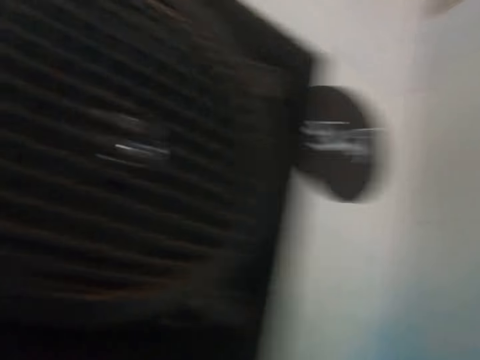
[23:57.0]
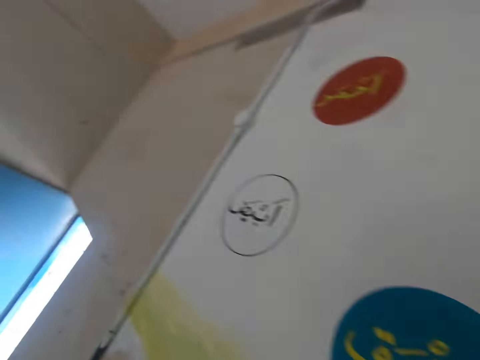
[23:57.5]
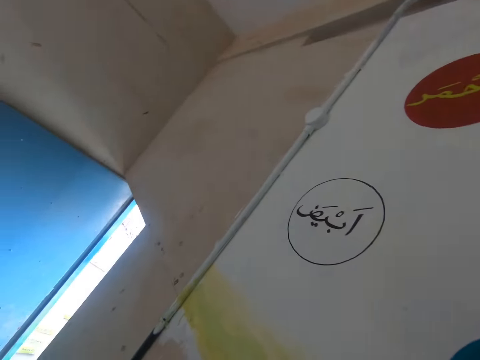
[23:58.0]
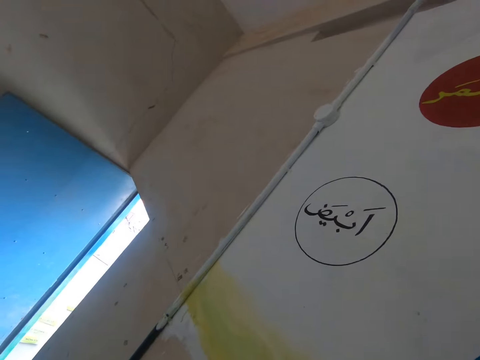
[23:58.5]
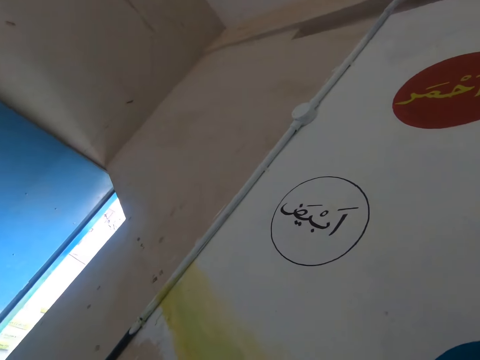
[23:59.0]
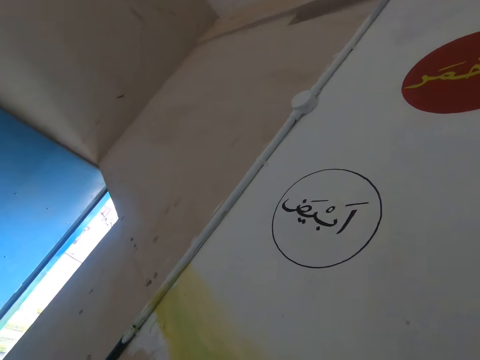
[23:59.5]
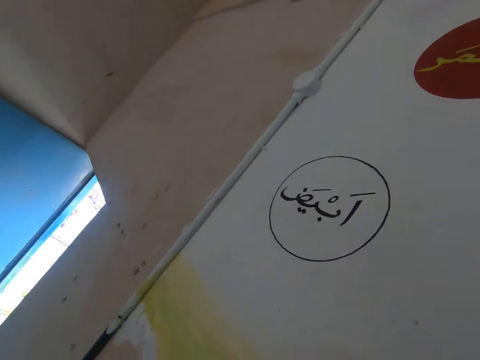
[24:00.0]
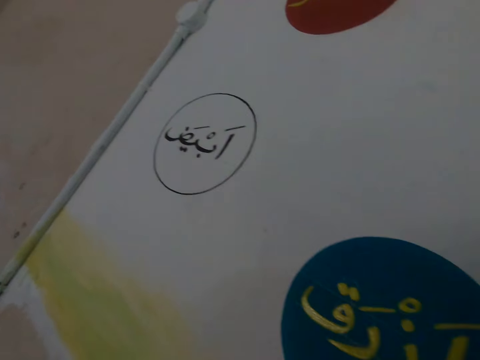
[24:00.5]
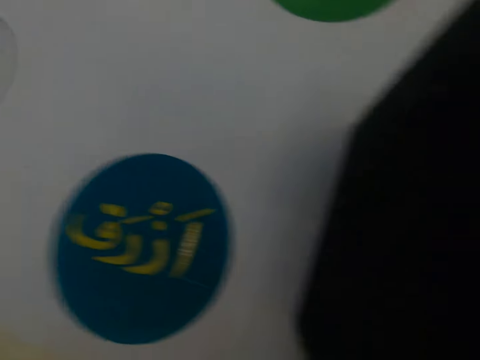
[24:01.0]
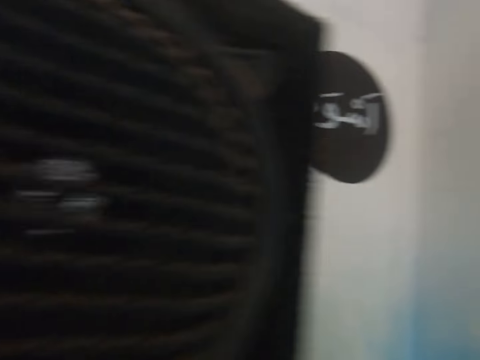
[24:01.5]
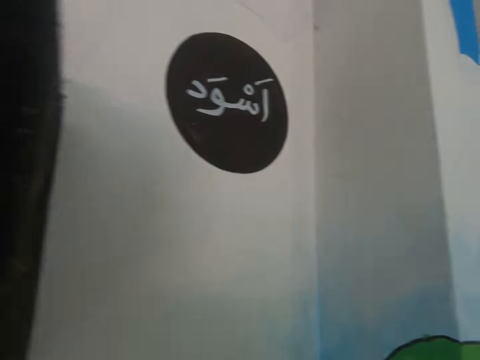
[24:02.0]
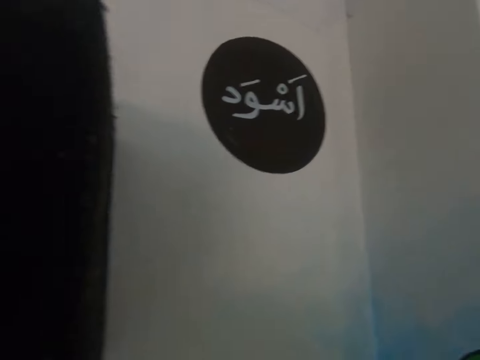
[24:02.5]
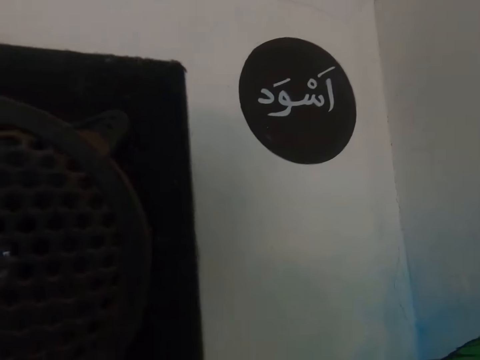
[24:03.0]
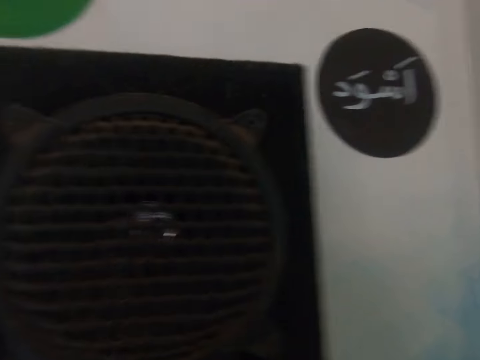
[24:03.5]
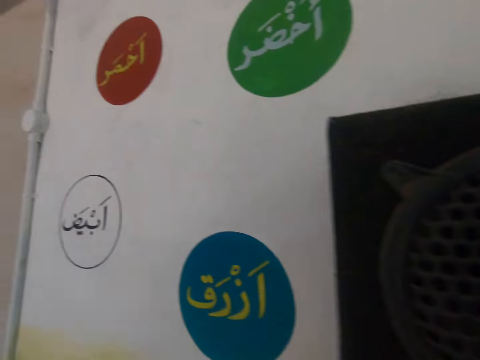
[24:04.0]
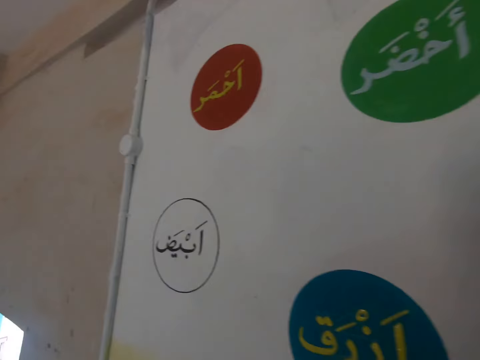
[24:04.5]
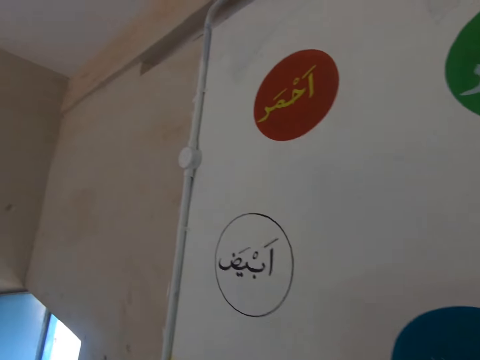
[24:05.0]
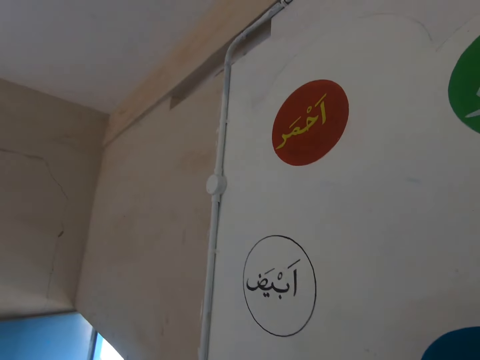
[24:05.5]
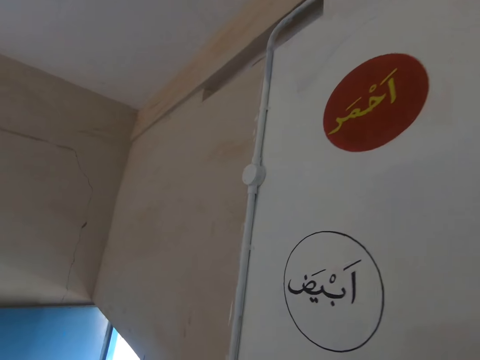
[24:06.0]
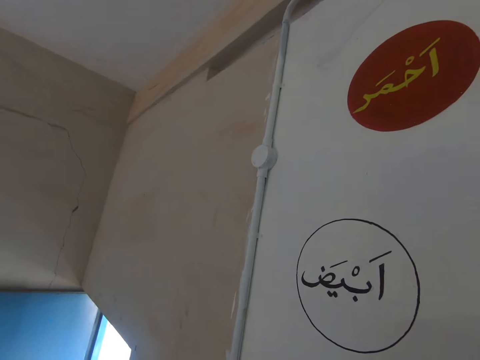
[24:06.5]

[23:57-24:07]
The camera wearer moves around the house. They move towards a speaker.

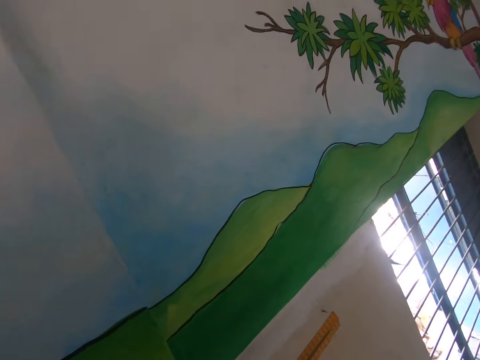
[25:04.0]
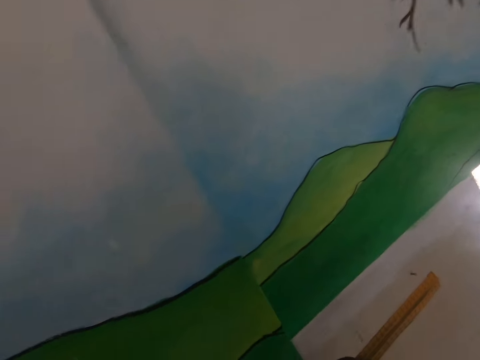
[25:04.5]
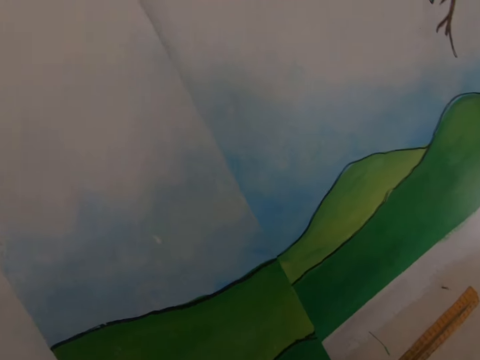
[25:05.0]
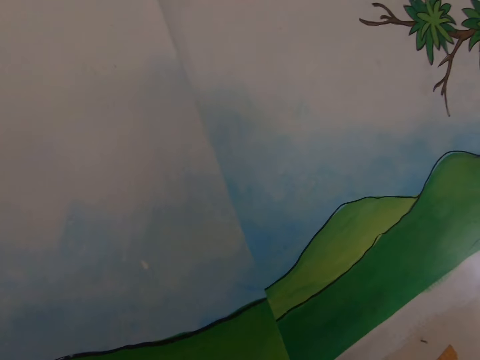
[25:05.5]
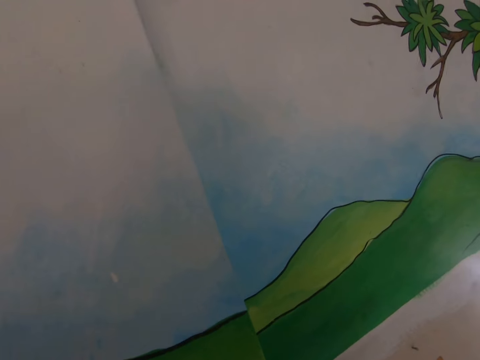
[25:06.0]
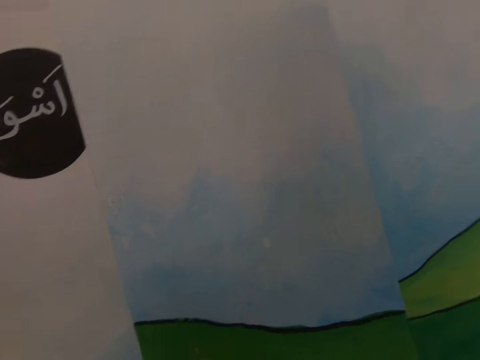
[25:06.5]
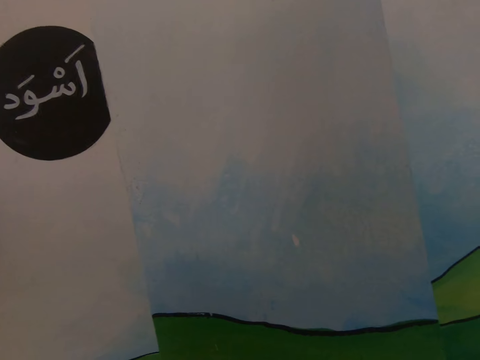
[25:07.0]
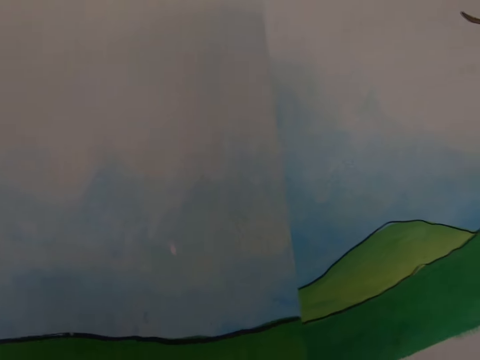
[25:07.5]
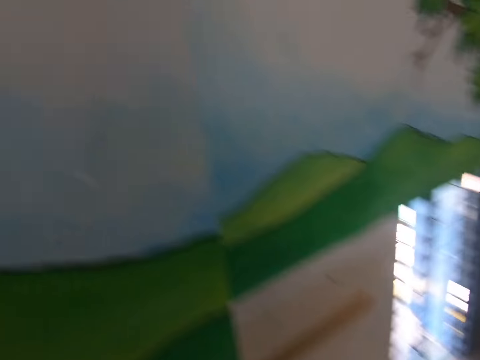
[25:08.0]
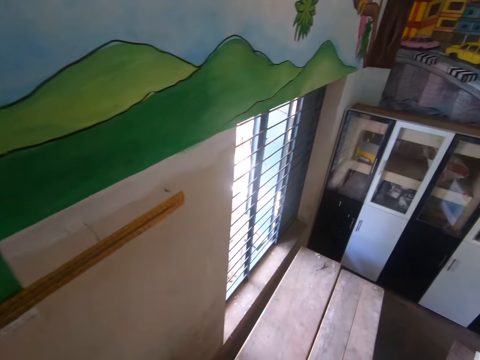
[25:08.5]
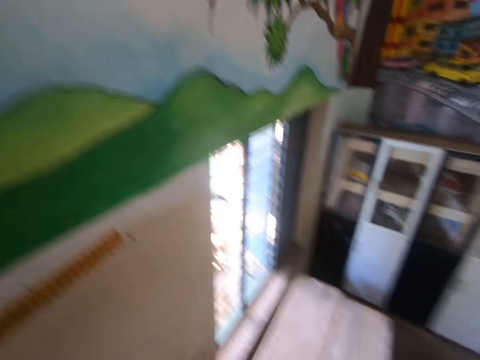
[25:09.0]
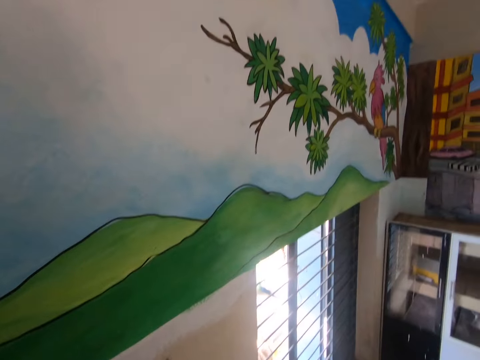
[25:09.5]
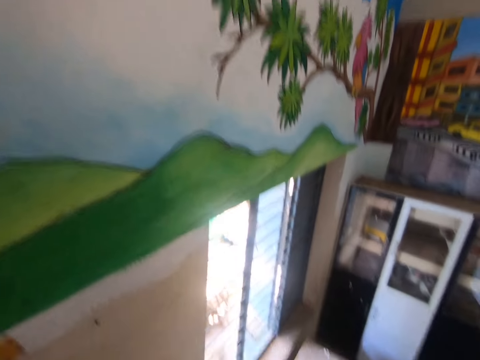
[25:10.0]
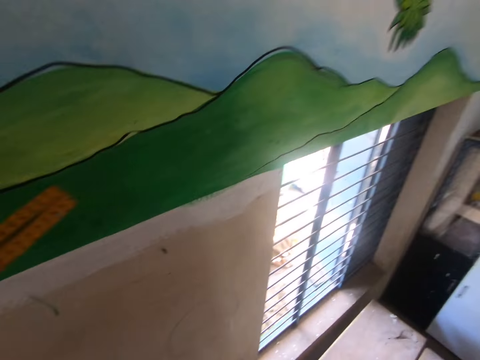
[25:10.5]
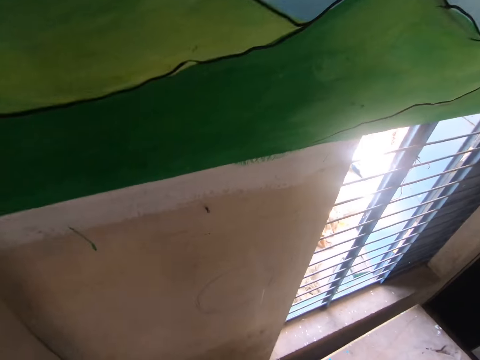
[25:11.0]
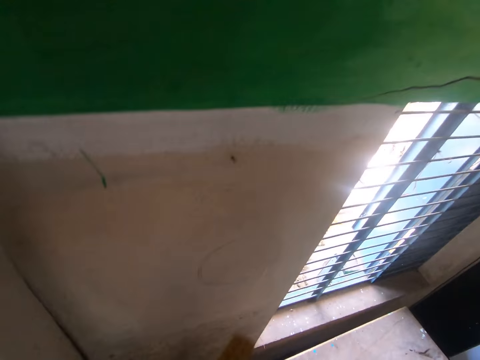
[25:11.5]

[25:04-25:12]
The camera wearer holds the ruler. They look around the room.

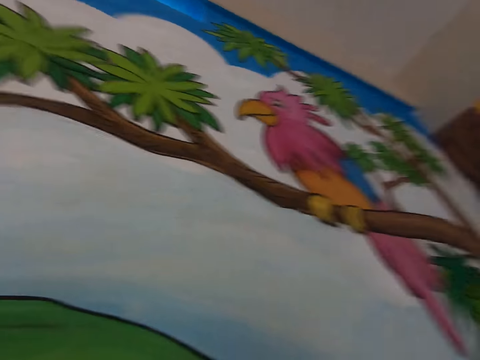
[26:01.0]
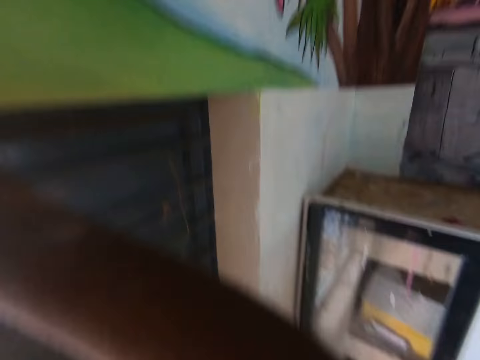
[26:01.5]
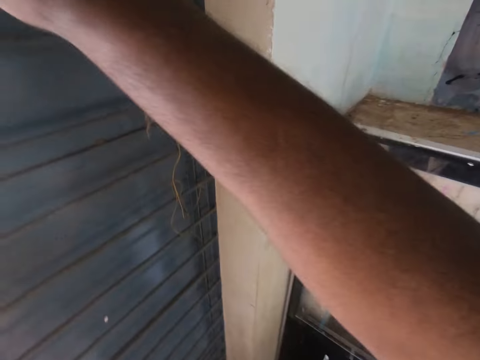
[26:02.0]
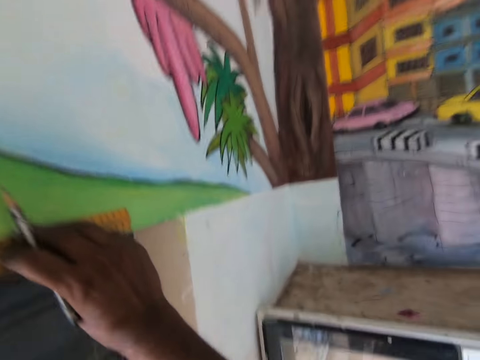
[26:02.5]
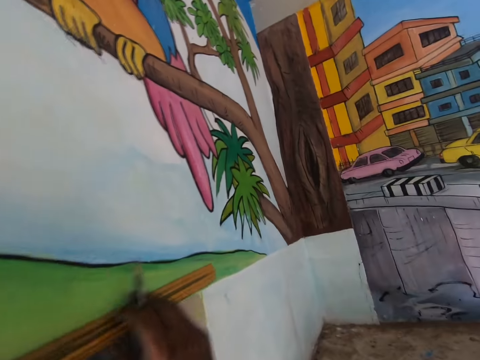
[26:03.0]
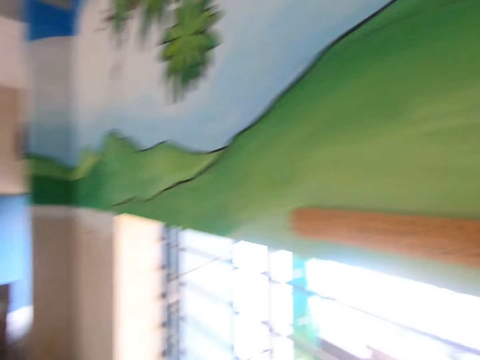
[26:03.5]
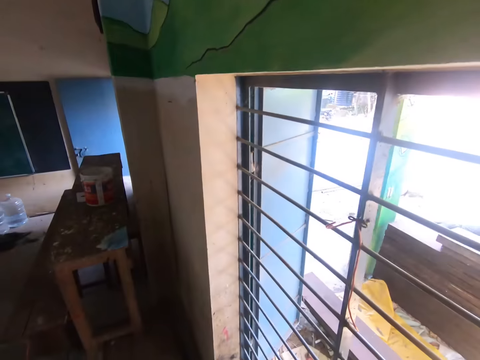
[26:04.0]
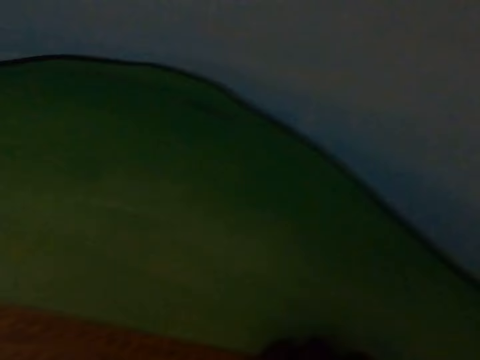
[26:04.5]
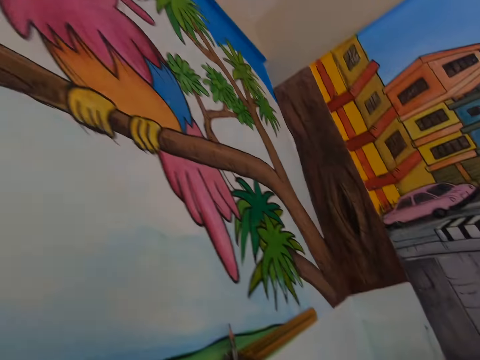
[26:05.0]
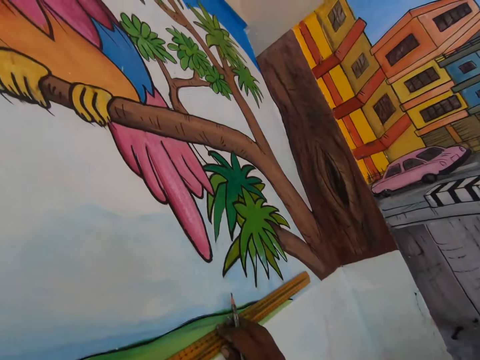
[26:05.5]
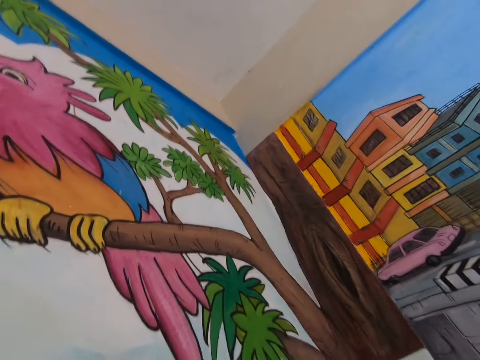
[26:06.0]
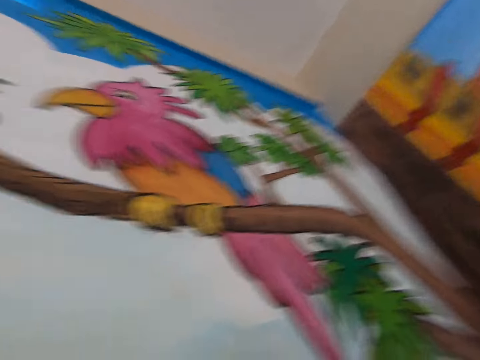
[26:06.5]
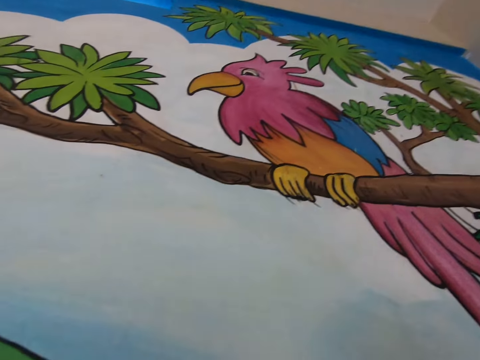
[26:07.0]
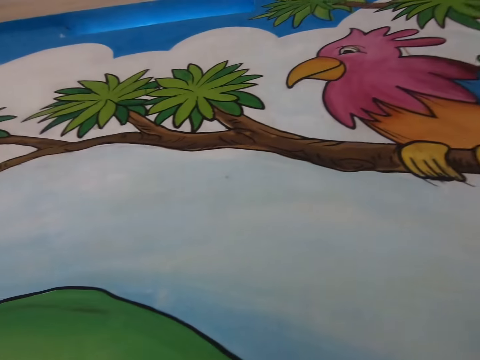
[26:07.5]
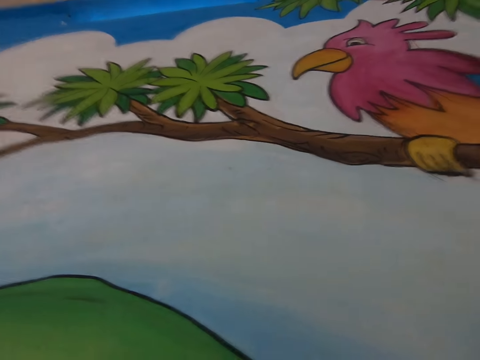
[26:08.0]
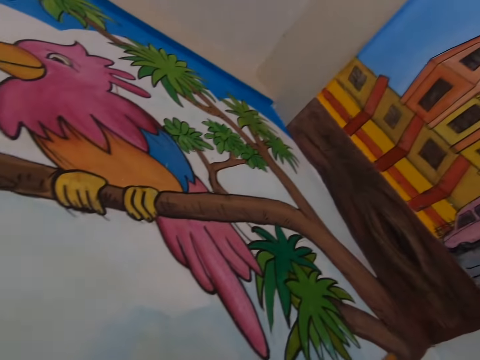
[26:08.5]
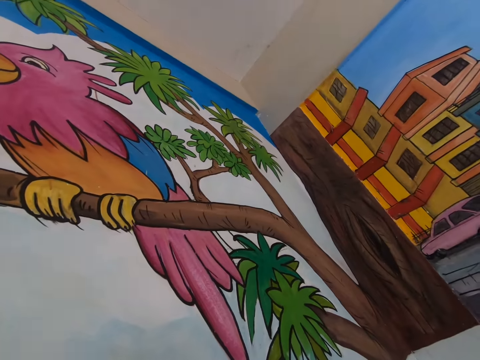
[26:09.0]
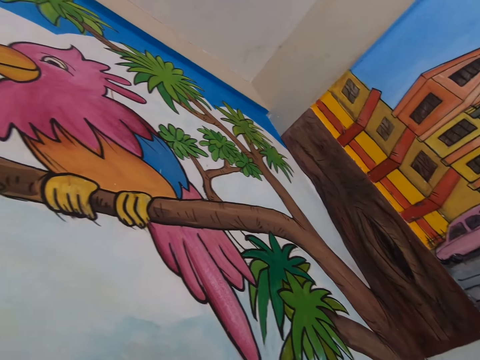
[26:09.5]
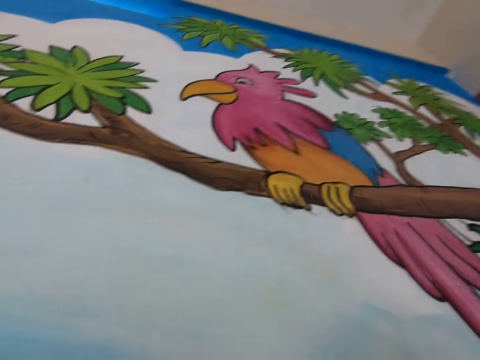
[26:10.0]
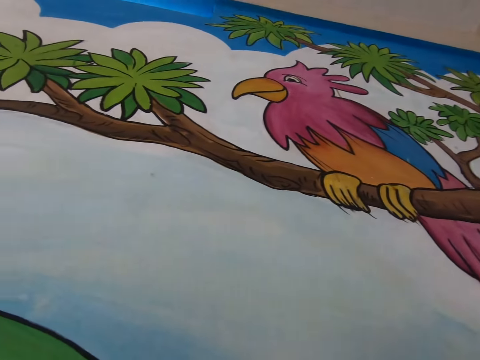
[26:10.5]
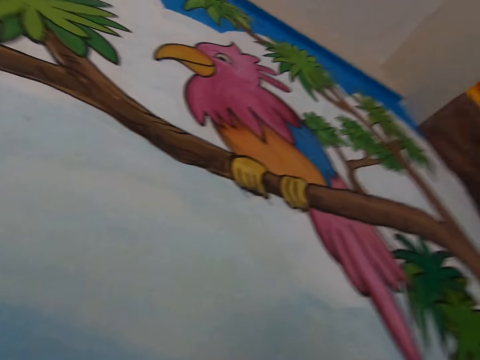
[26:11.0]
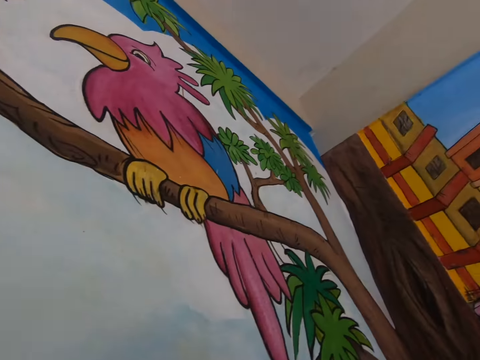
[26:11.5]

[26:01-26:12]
The camera wearer measures with the ruler on the wall.
